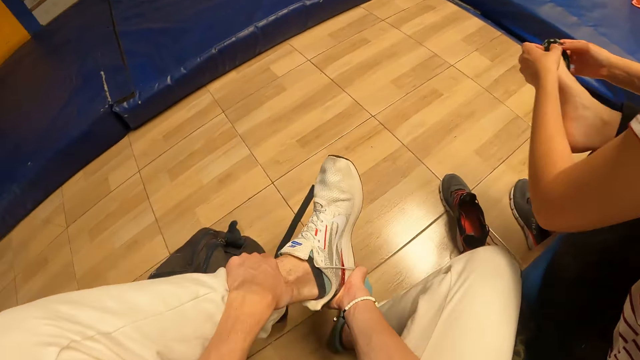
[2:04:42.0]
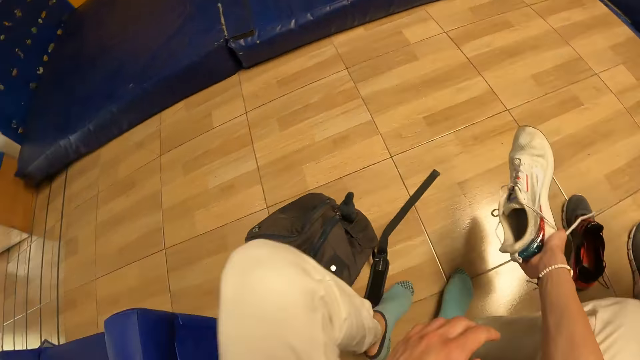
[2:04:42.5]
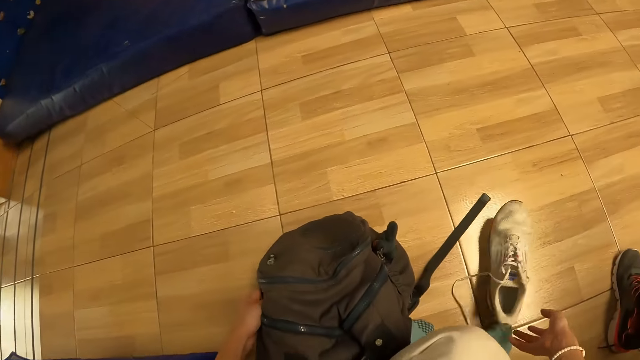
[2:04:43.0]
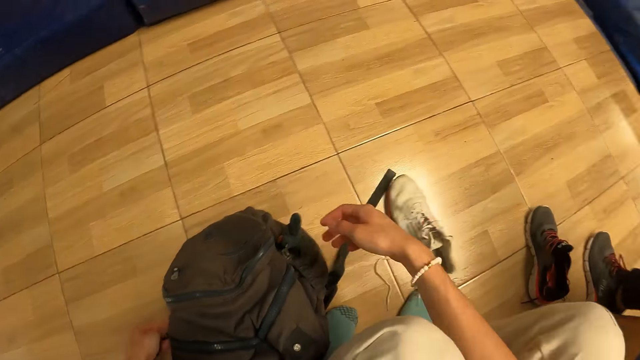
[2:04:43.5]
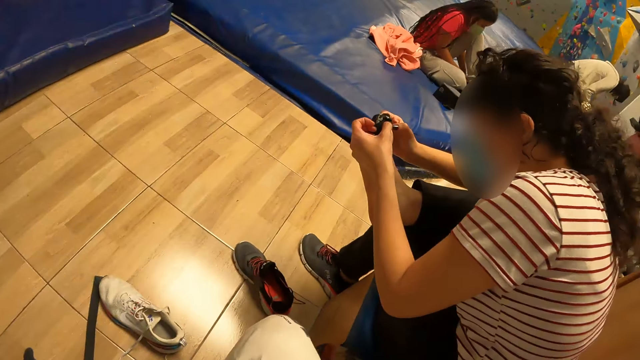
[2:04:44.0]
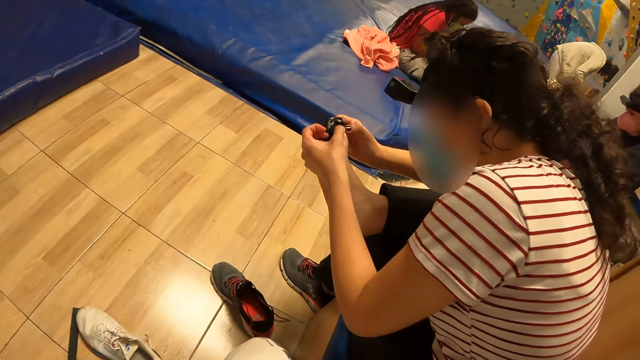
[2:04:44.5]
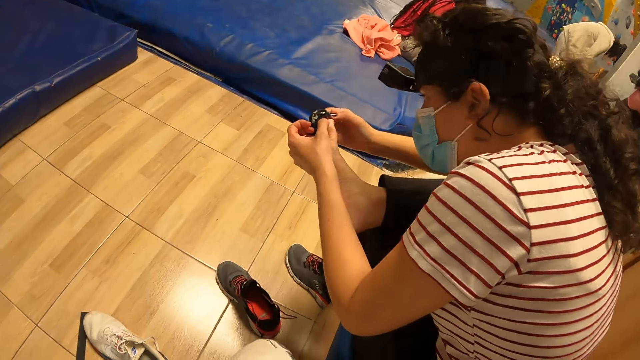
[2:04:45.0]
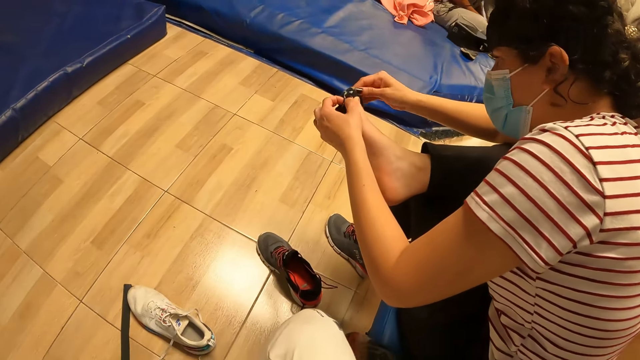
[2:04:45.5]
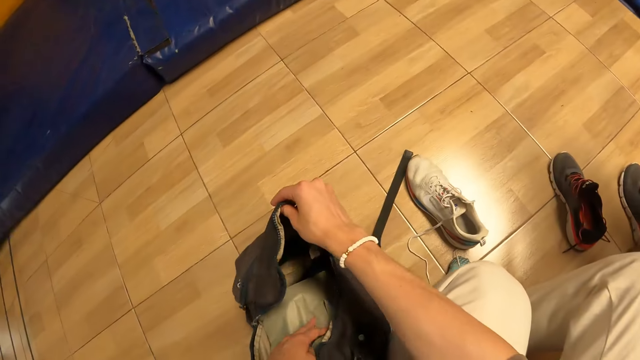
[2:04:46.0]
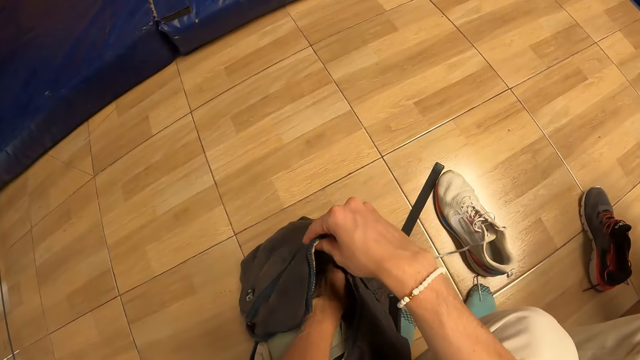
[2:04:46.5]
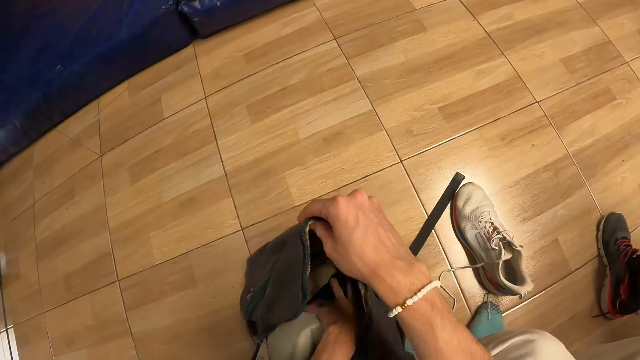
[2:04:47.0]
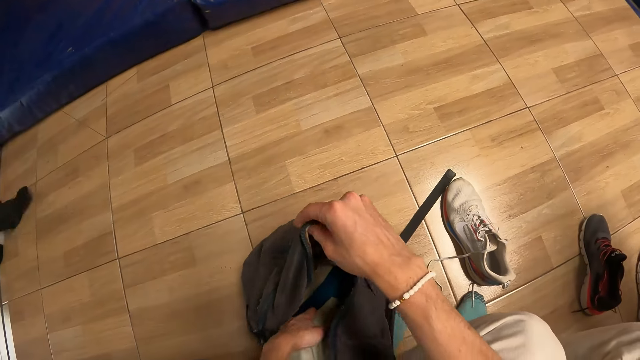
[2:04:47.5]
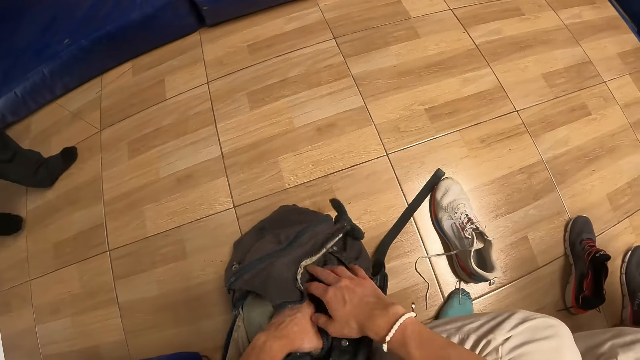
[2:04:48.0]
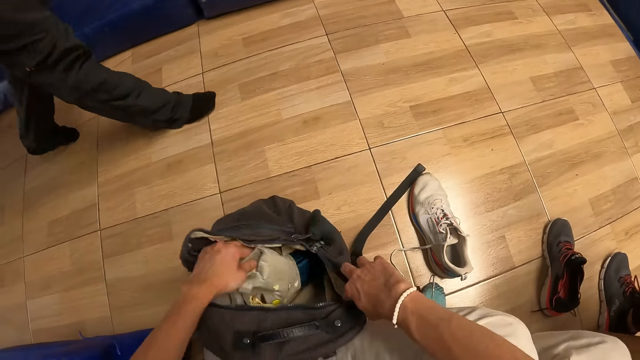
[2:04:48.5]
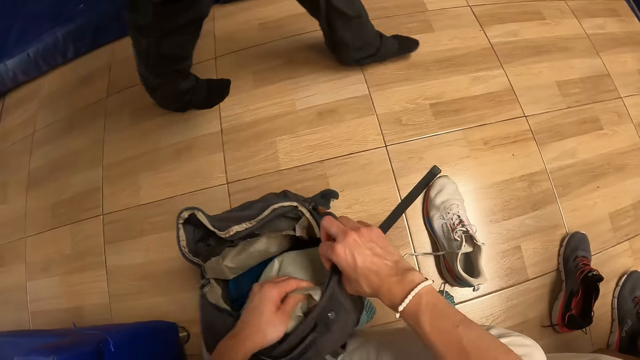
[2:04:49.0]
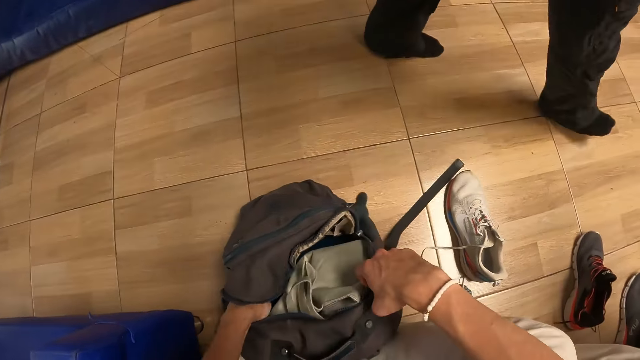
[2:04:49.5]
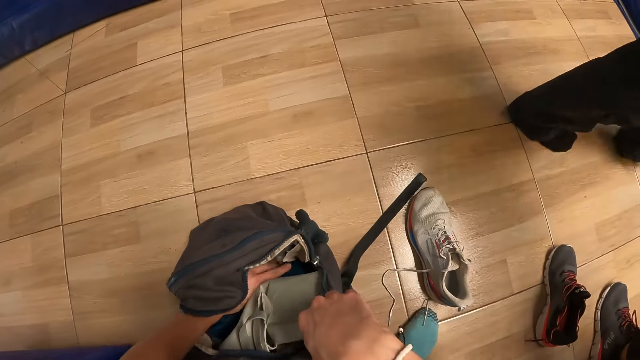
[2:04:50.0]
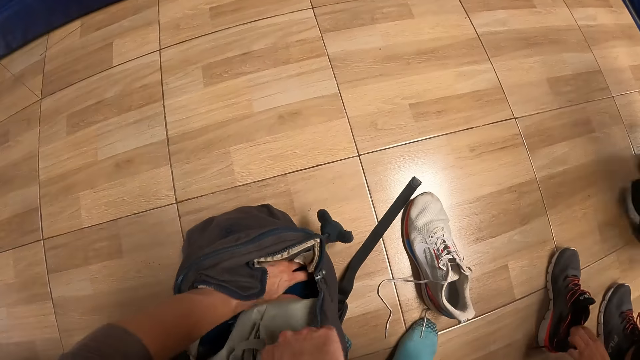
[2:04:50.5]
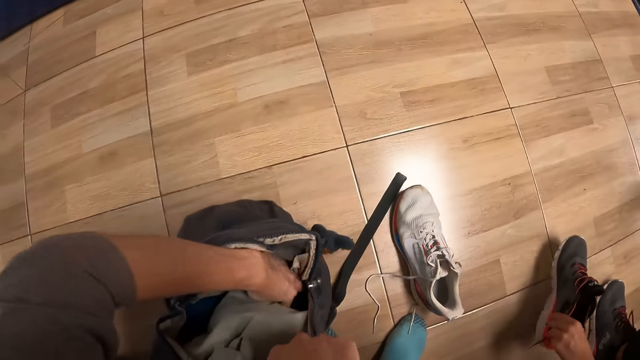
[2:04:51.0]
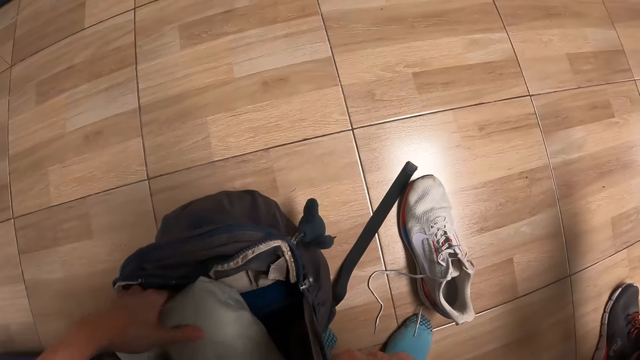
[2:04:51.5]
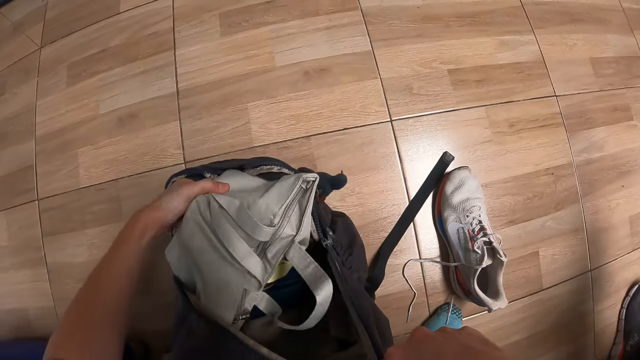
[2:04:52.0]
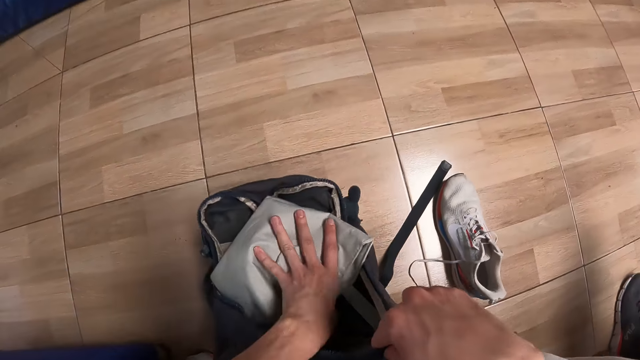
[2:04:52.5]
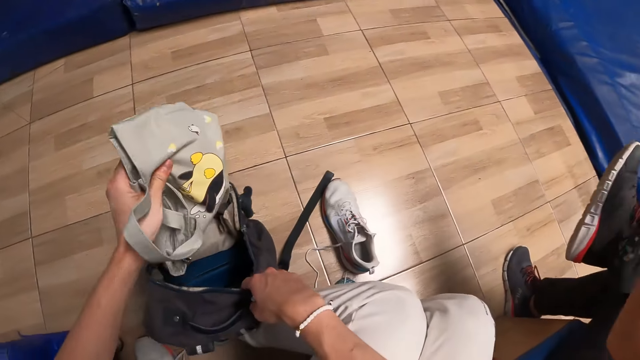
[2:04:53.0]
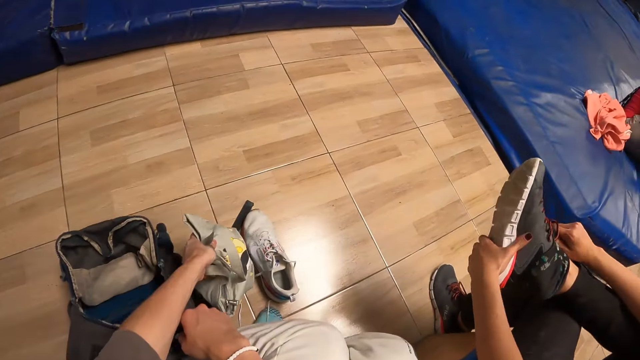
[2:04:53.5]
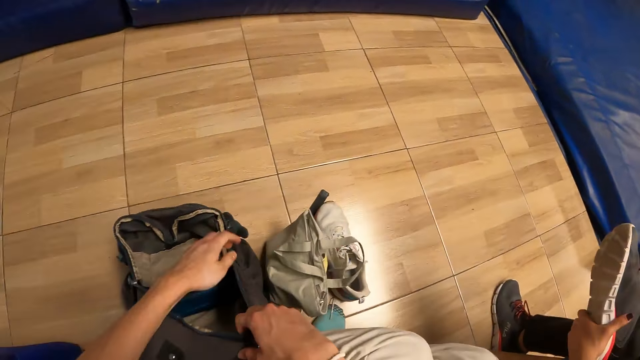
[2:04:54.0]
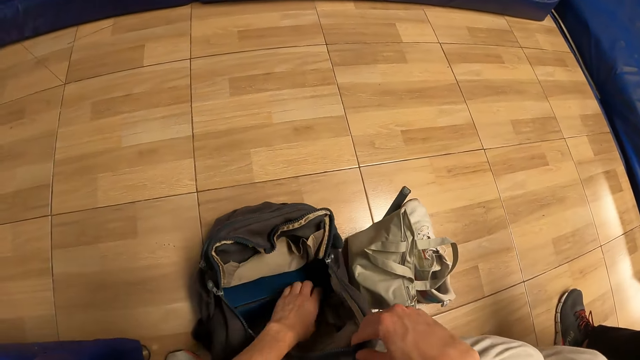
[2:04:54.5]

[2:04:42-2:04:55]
The camera wearer removes the shoe from his left leg with his right hand. He drops the shoe on the ground with his right hand. He looks around a room. A lady adjusts socks on her leg. The camera wearer sorts items in a bag. He adjusts items in the bag. He removes a grey bag from the bag on the ground with his left hand. The lady picks up a shoe from the floor. The camera wearer drops the grey bag on the ground with his left hand. The lady adjusts the shoe in her left leg with her hands.

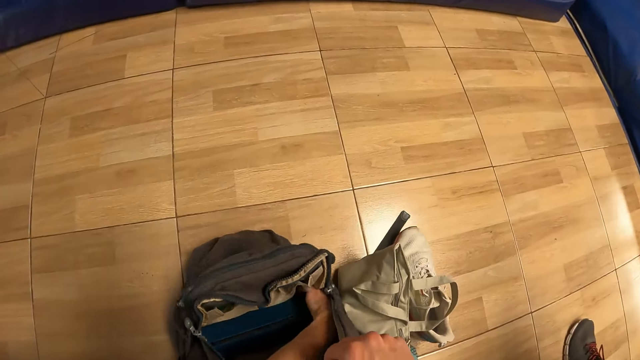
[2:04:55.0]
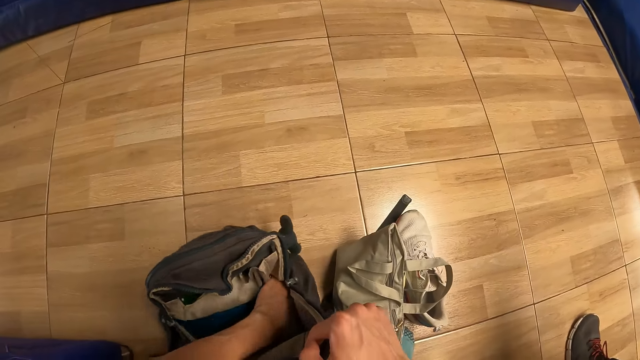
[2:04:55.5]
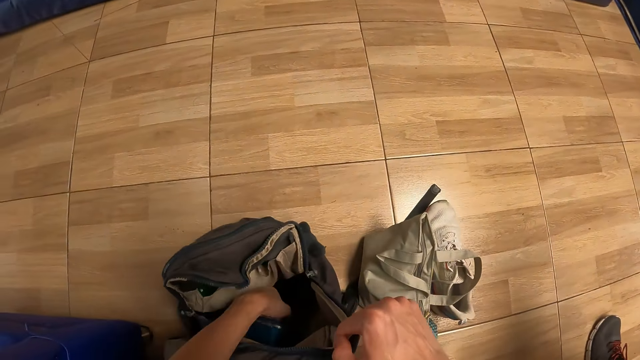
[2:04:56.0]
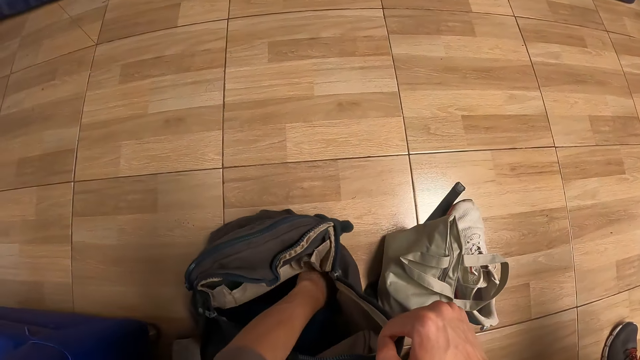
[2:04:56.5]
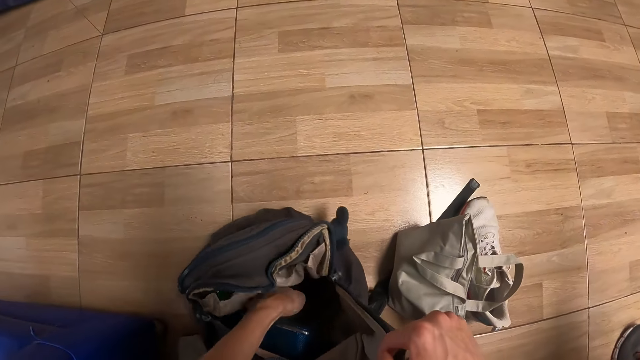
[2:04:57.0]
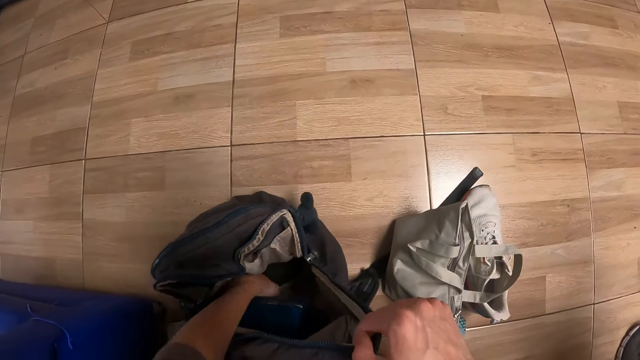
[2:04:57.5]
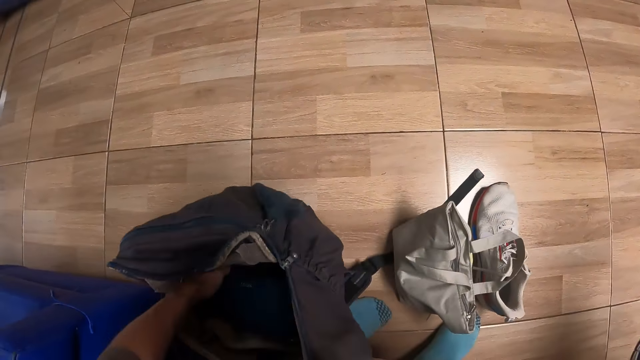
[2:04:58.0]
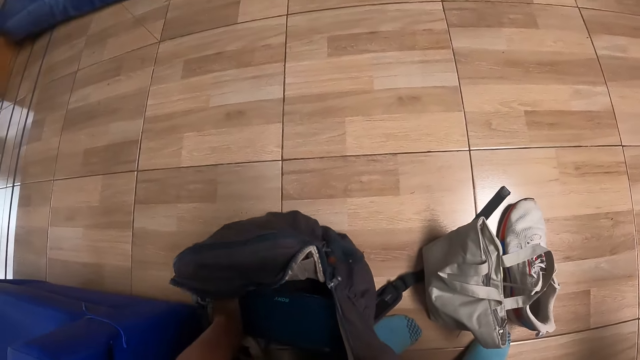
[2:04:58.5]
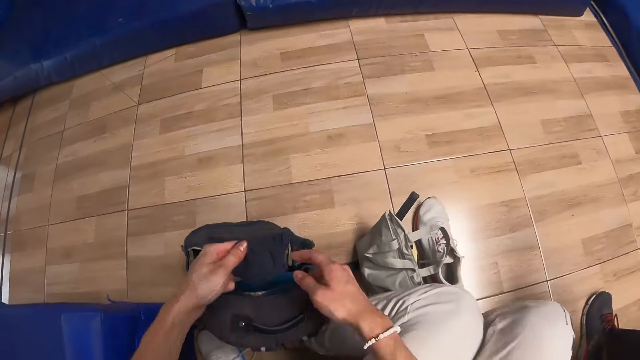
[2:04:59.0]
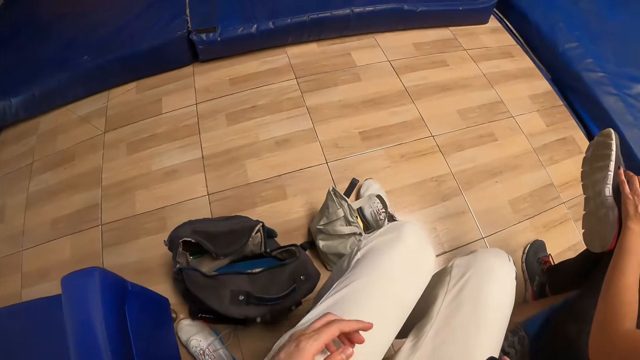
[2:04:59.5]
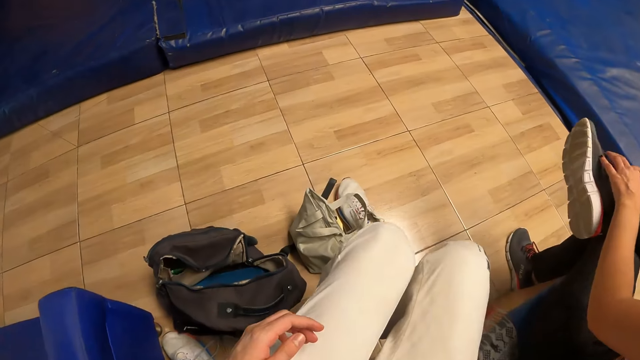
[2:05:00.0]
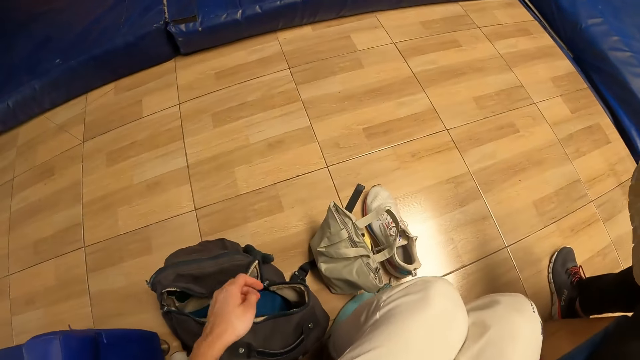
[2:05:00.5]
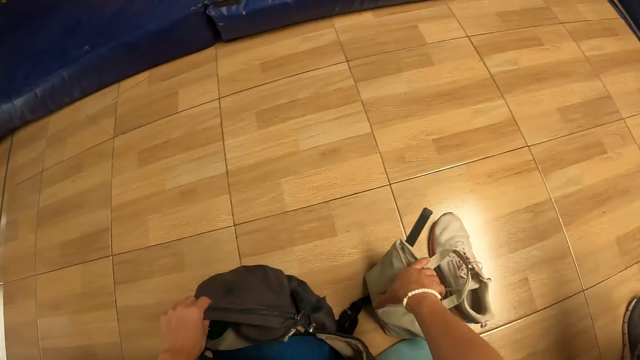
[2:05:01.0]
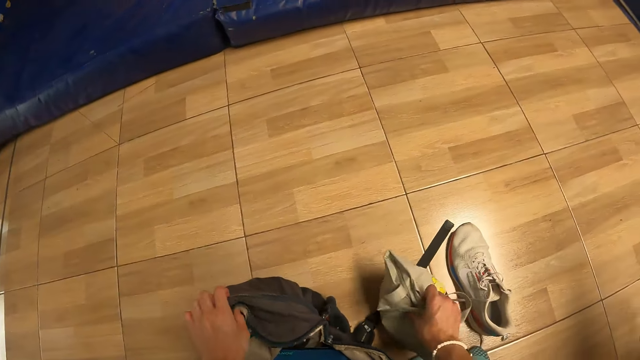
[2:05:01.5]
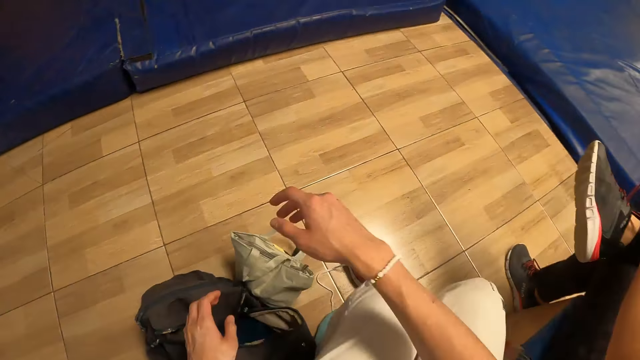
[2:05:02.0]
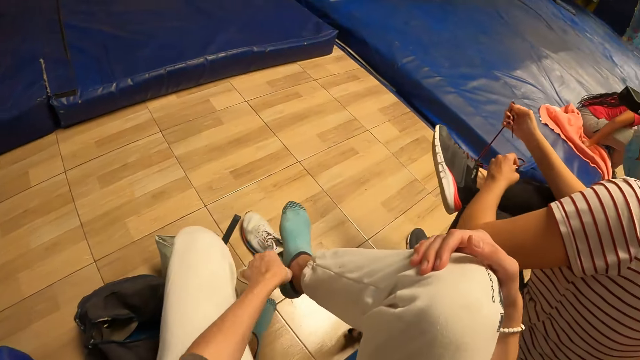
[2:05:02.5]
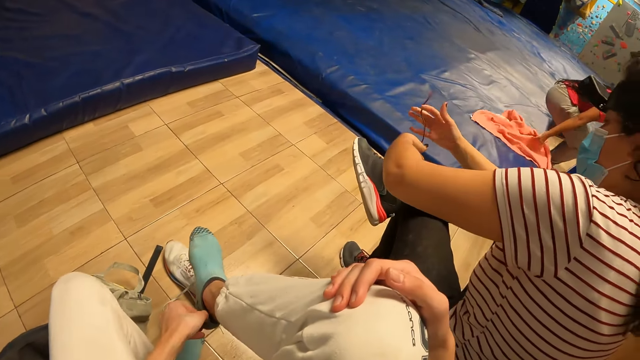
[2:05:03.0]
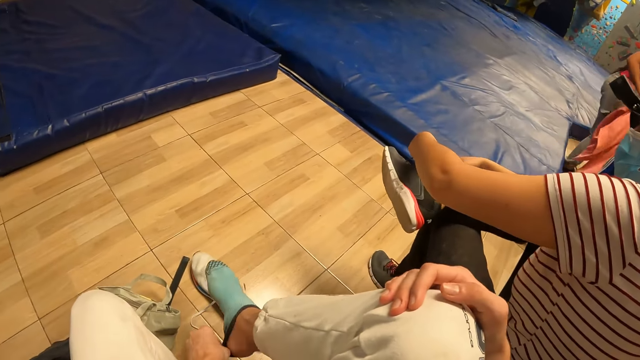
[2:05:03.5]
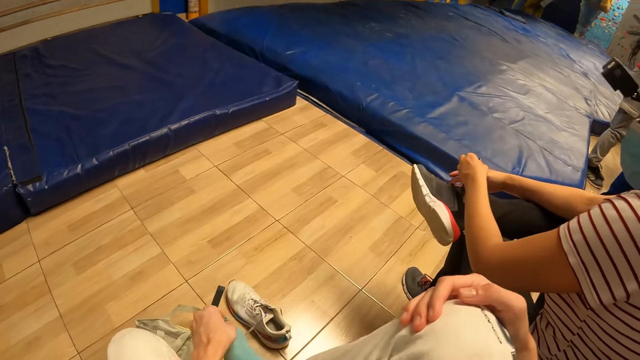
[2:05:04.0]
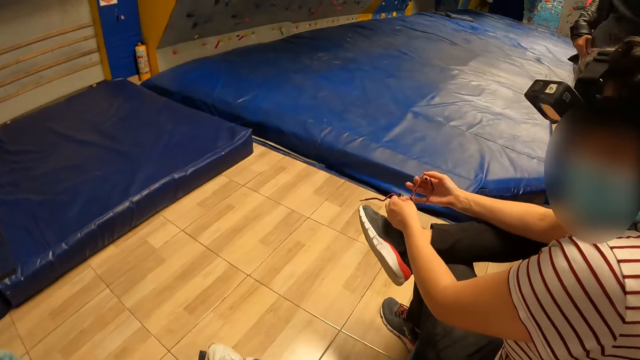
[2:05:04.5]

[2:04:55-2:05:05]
The camera wearer adjusts items in a bag. He picks up a pair of socks from the bag with his left hand. He passes the pair of socks from his left hand to his right hand. He looks around a room. He moves the grey bag on the ground with his right hand. He adjusts the bag on the floor. A woman ties a shoe lace on a shoe in her right leg with her hands. The camera wearer removes a sock from his right leg with his left hand.
